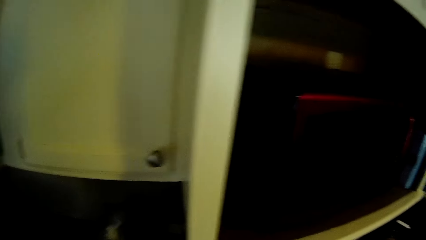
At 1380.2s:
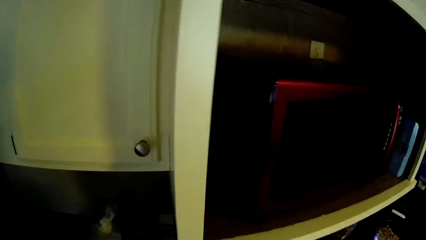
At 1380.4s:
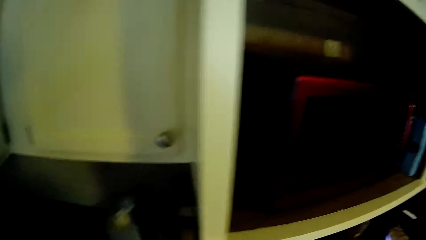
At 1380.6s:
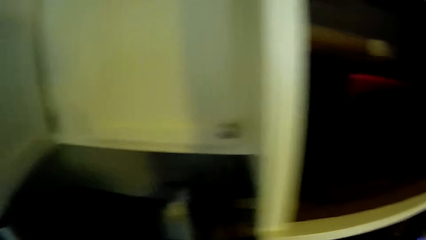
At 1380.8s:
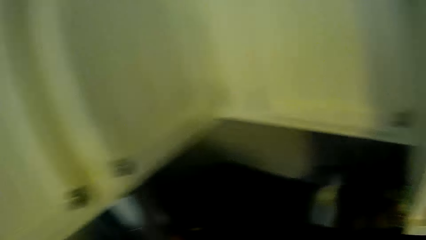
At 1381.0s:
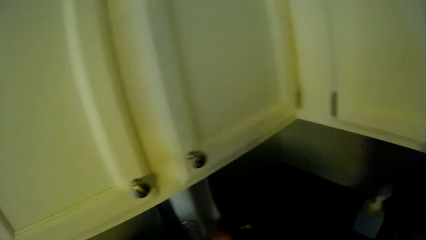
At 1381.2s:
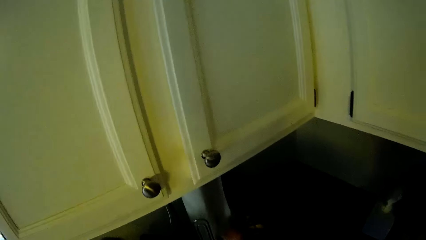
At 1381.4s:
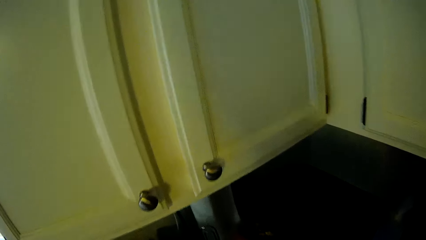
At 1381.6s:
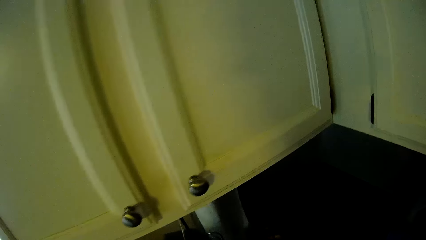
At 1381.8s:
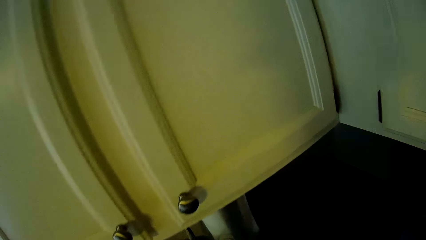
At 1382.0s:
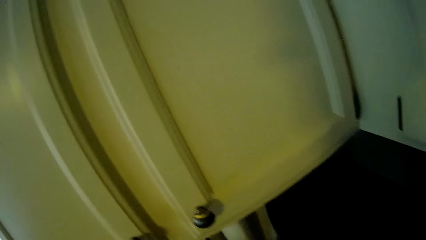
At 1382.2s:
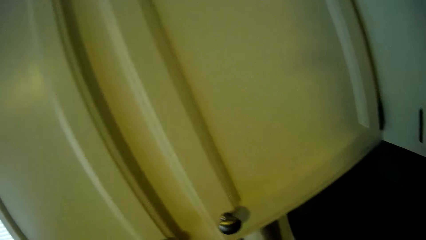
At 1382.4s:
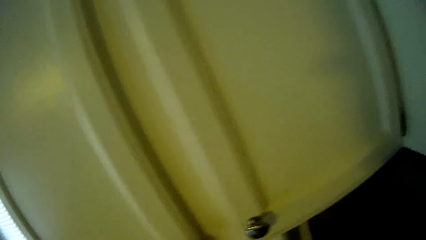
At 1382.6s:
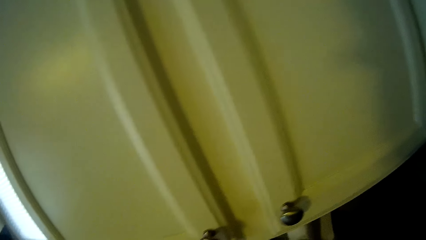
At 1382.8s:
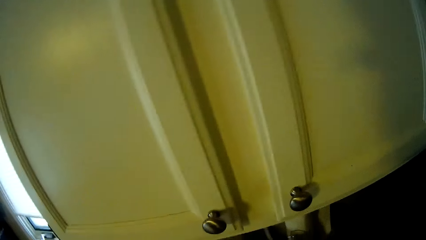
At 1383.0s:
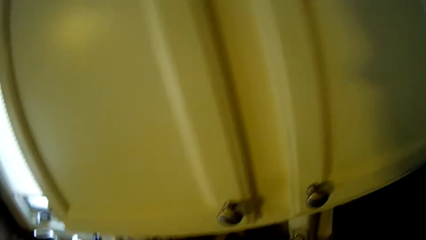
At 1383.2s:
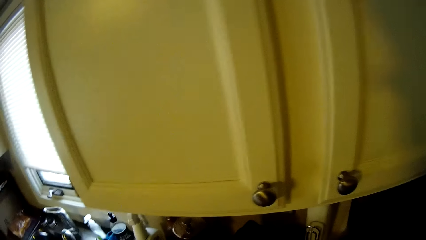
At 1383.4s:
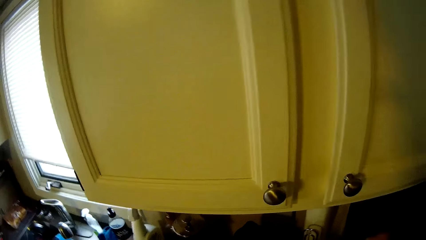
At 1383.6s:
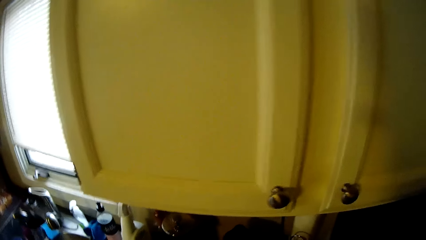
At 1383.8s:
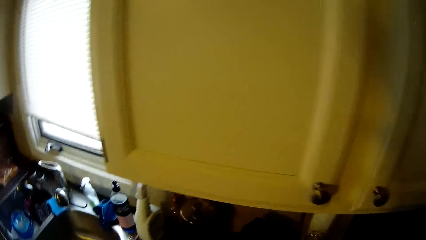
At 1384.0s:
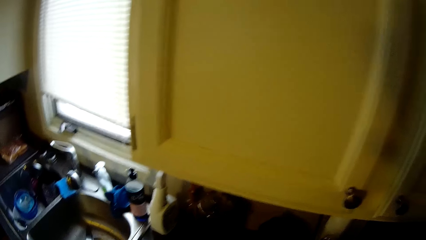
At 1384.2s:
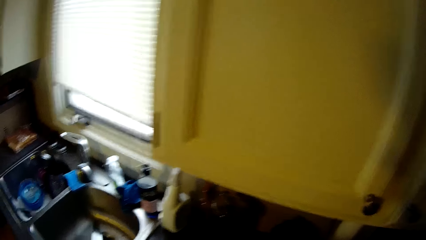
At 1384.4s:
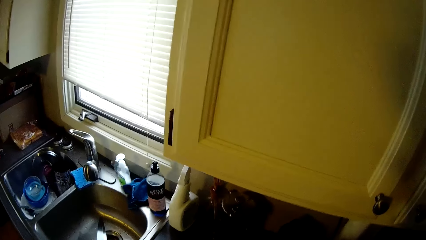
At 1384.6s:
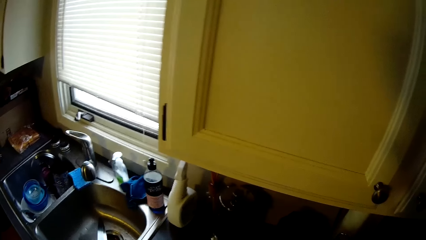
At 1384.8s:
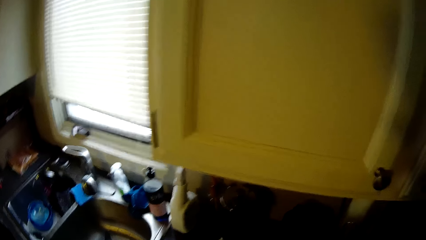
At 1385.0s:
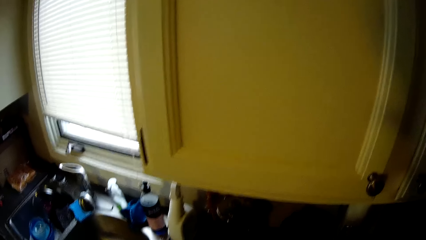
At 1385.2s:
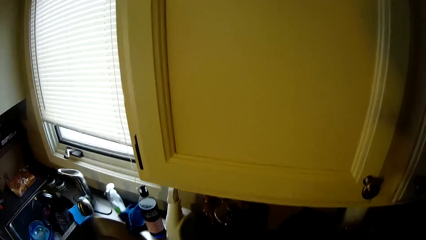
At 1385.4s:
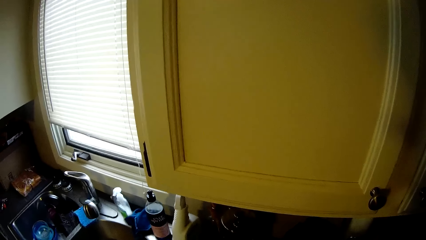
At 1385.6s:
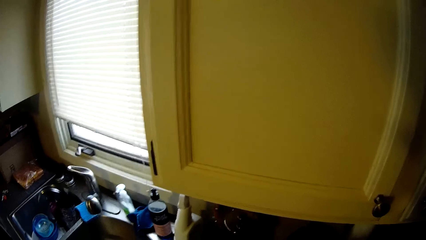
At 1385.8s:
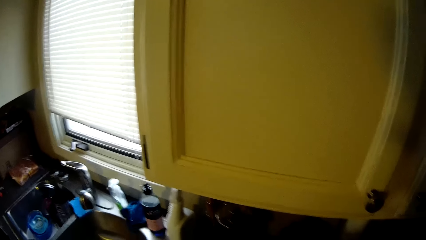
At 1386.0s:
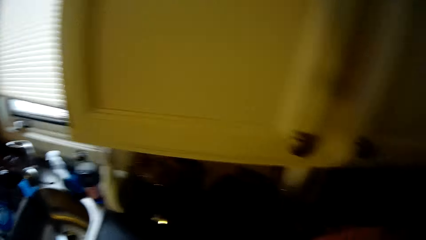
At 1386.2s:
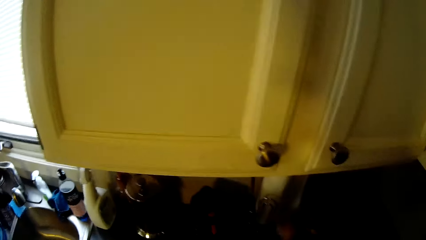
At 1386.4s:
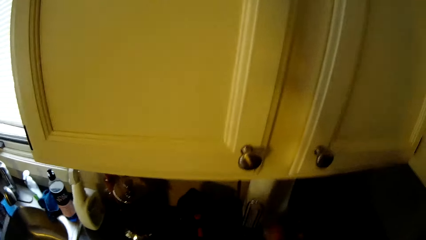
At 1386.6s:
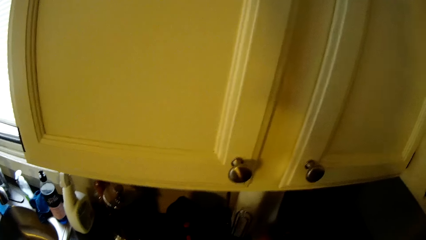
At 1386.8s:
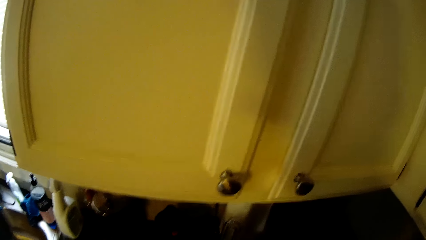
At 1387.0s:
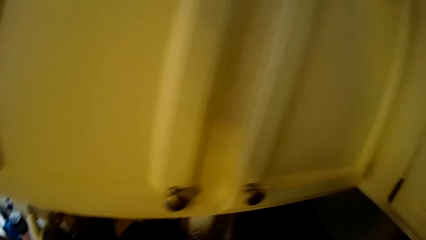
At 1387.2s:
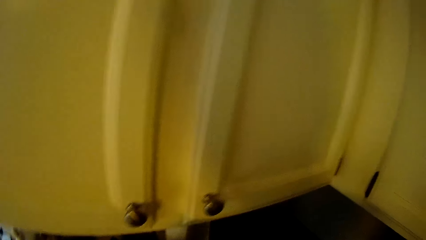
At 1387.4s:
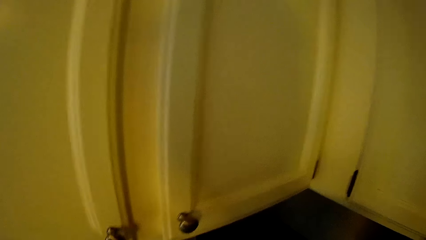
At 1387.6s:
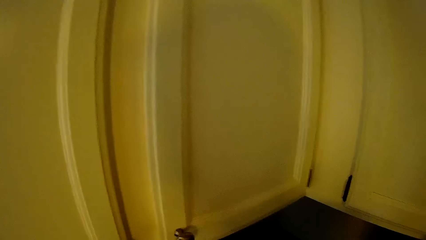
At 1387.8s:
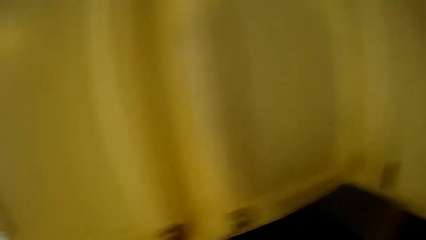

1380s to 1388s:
The camera wearer stares along the cabinet. They stand at the corner of the countertop. They stare around the sink countertop.

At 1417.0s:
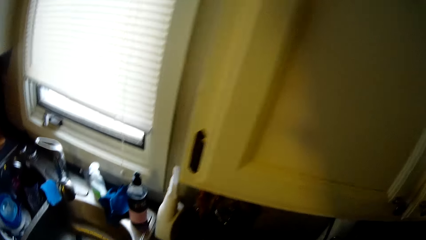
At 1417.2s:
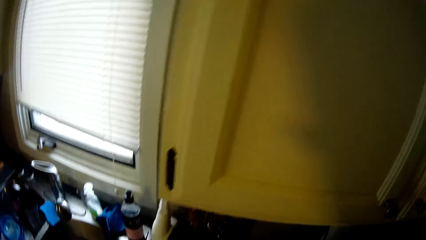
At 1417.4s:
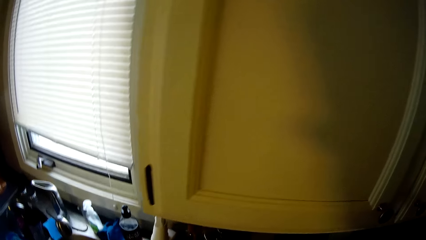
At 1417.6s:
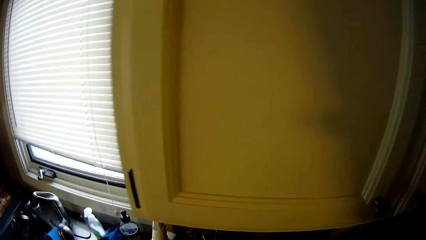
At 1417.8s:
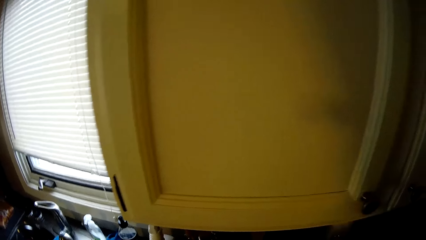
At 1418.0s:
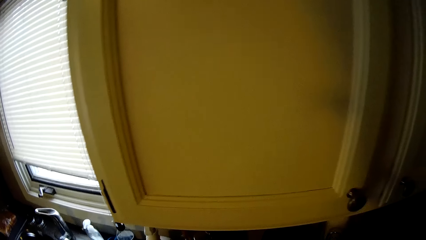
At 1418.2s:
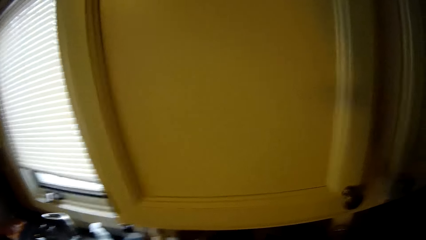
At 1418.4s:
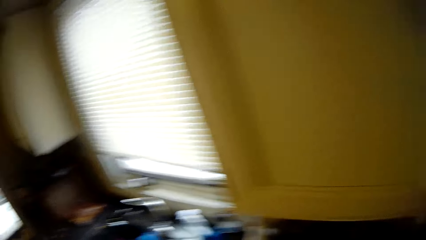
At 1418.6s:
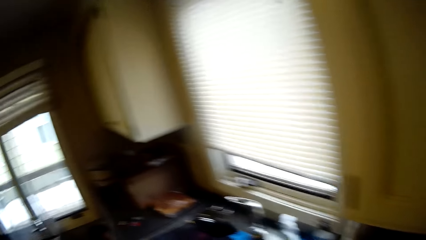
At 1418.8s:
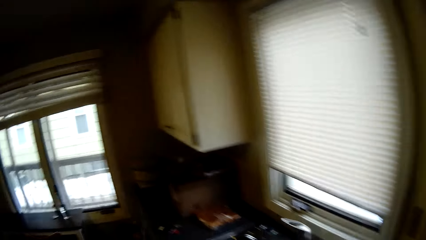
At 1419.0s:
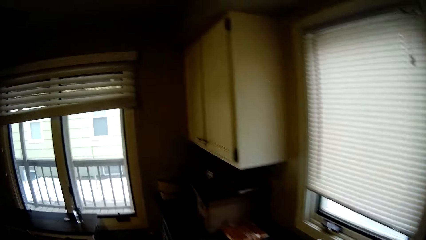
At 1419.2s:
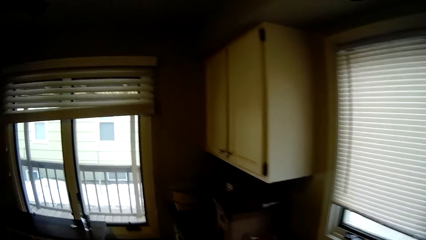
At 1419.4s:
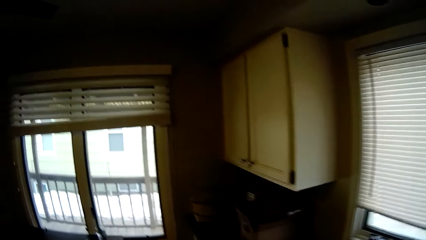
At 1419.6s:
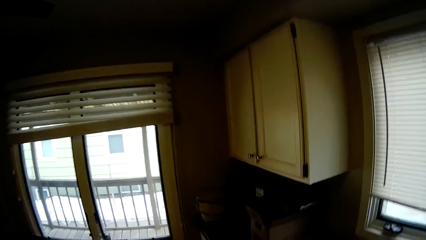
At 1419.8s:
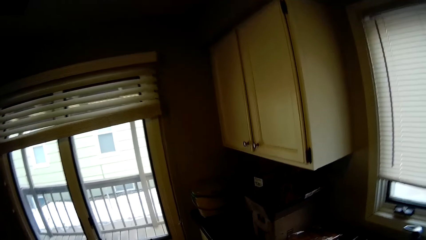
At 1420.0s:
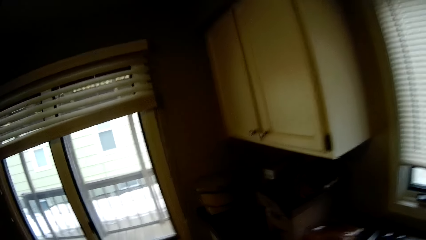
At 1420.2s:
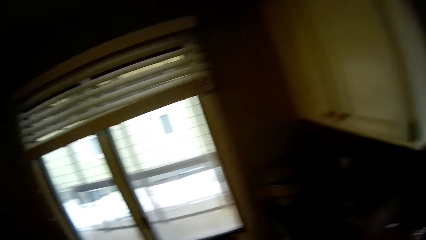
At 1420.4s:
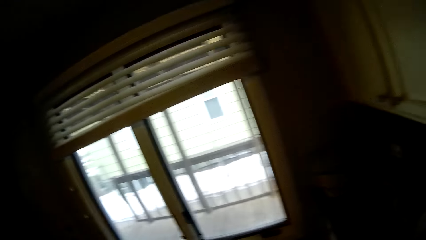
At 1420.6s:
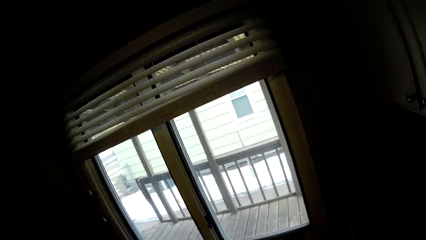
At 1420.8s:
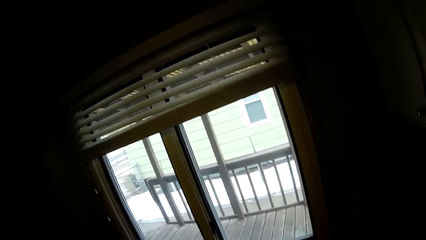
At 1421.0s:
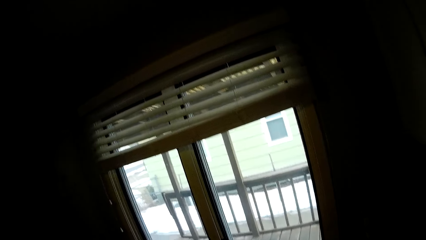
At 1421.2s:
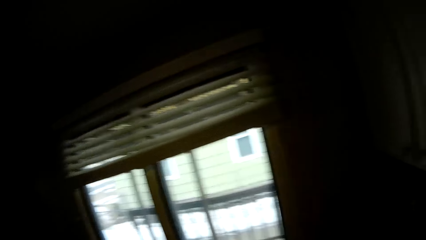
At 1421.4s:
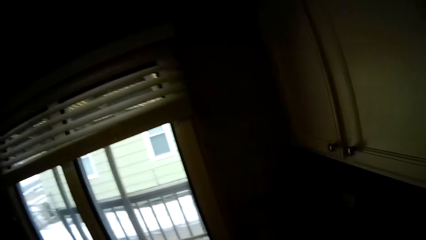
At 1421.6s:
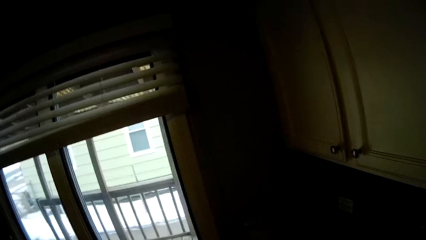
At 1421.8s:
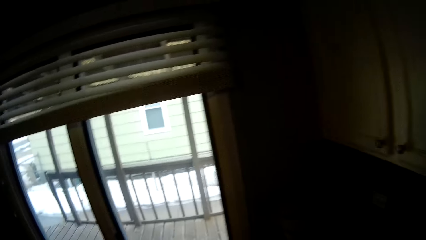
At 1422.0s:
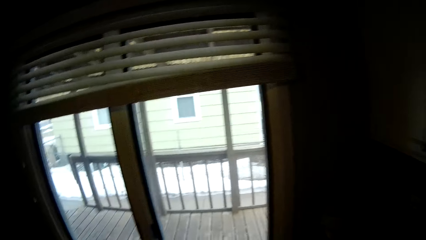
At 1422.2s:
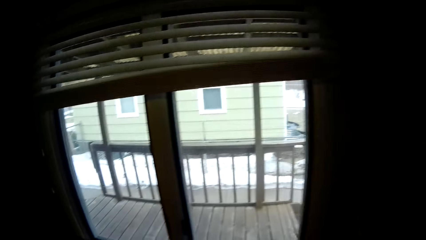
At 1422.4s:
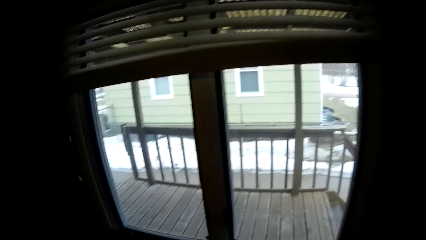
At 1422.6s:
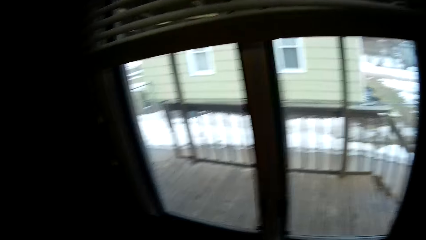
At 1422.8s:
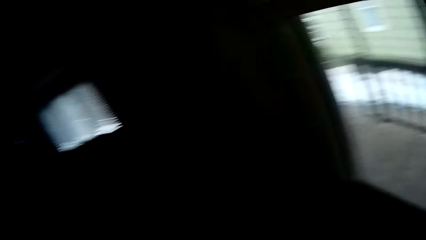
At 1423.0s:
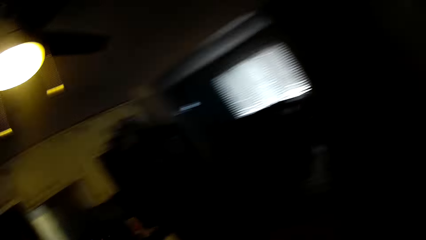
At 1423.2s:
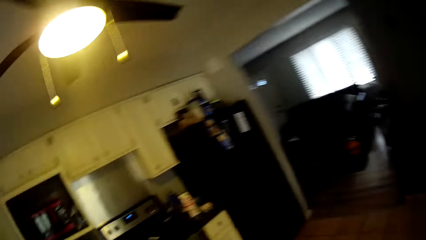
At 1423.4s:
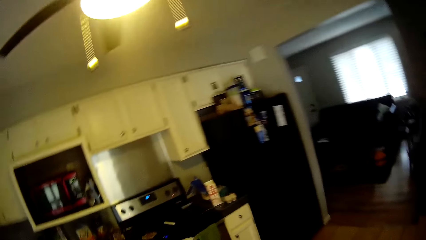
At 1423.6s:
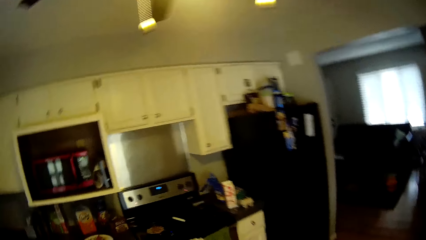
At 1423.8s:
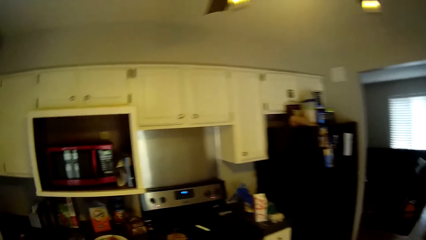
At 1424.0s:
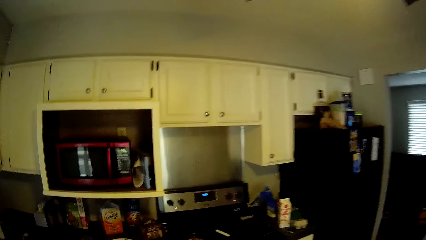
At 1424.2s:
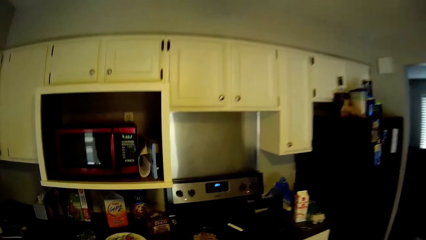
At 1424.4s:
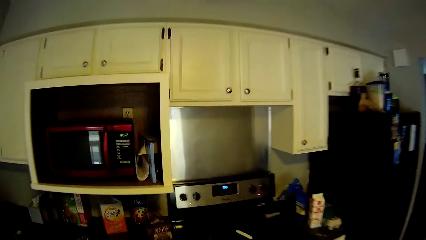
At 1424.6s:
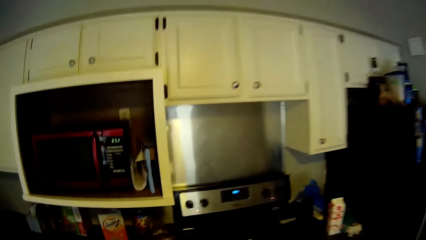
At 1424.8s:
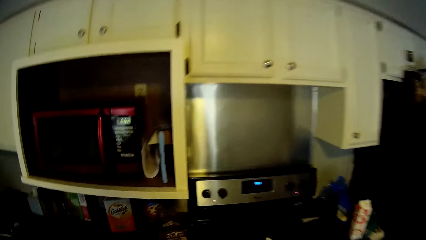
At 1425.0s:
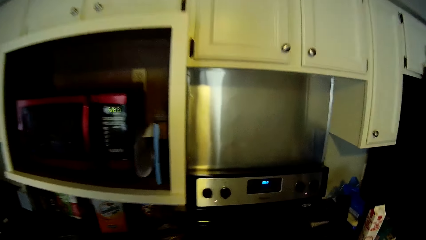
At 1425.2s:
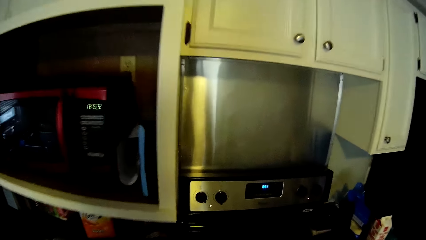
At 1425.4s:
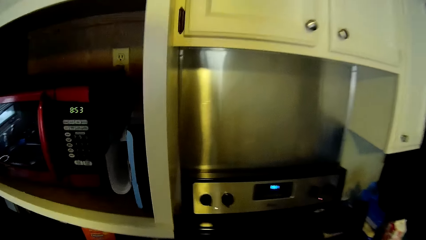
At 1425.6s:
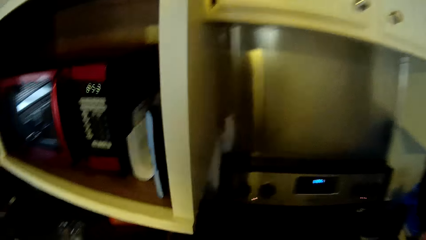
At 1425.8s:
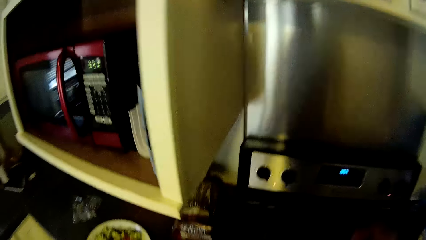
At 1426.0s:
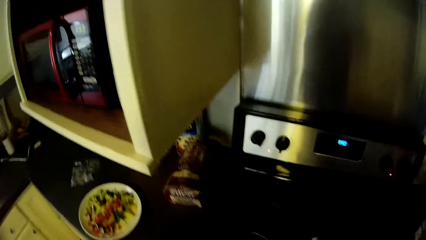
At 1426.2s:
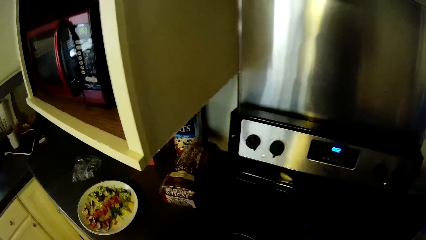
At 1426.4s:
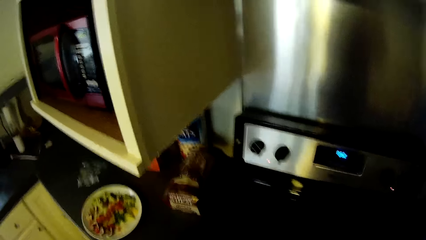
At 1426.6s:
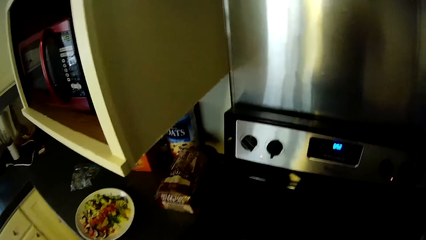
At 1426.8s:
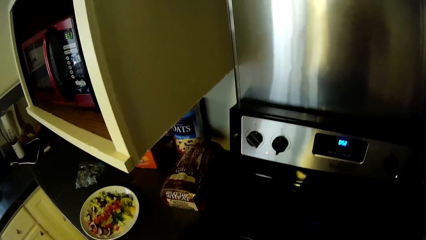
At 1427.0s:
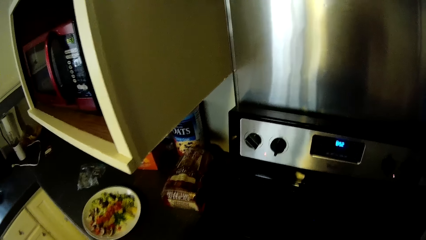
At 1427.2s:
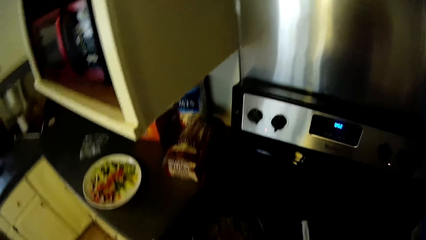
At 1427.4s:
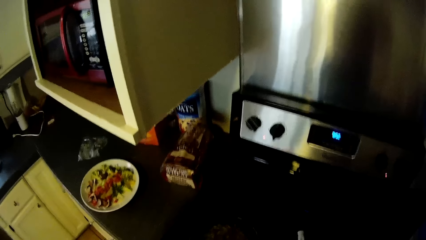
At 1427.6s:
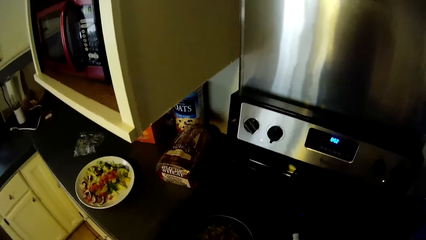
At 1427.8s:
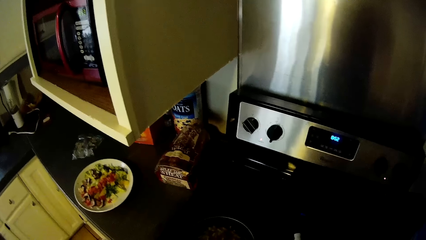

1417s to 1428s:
The camera wearer walks along the countertop in the kitchen. They stand in front of the cooker.
